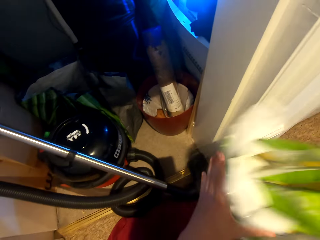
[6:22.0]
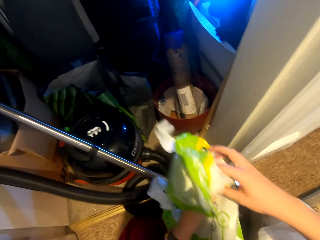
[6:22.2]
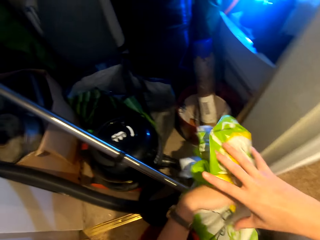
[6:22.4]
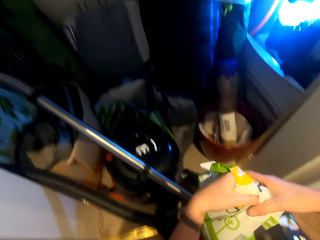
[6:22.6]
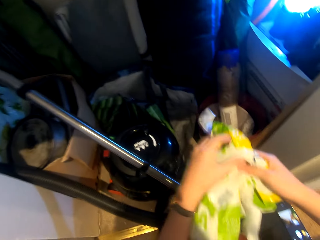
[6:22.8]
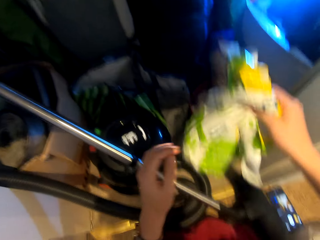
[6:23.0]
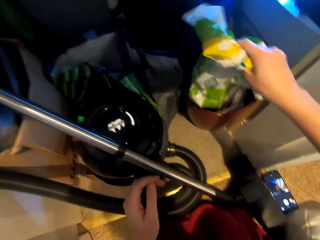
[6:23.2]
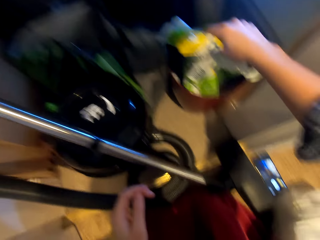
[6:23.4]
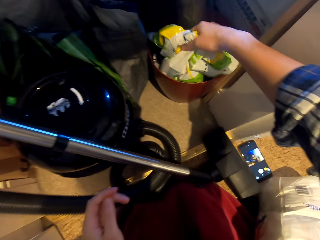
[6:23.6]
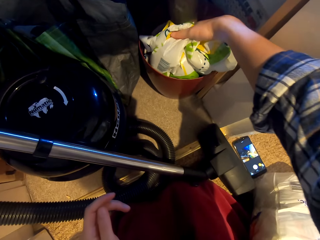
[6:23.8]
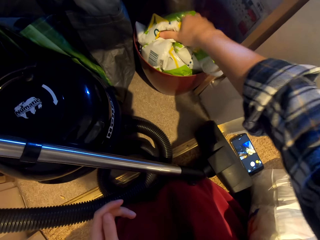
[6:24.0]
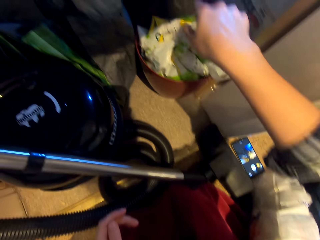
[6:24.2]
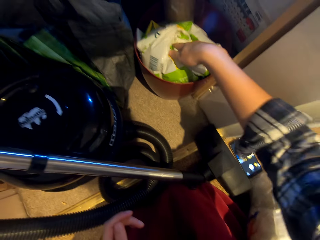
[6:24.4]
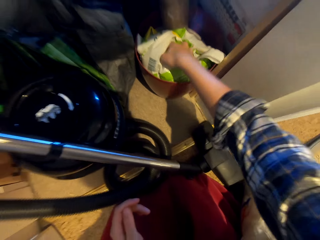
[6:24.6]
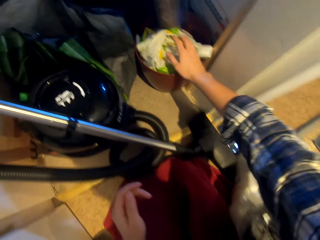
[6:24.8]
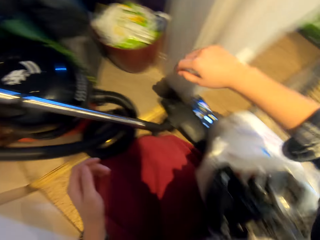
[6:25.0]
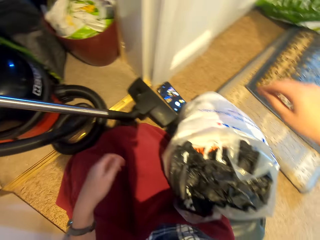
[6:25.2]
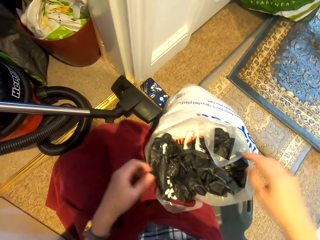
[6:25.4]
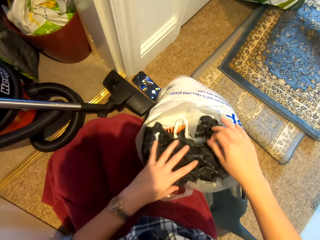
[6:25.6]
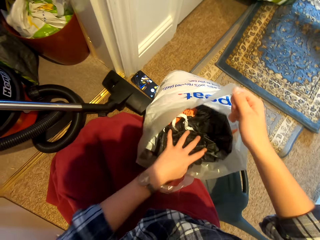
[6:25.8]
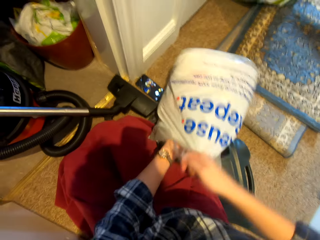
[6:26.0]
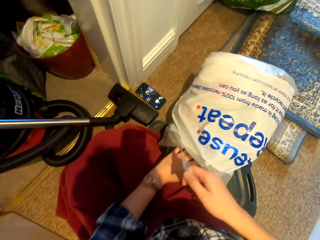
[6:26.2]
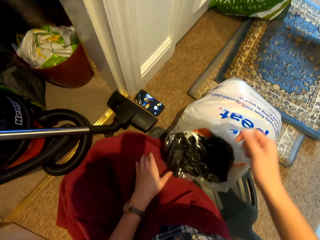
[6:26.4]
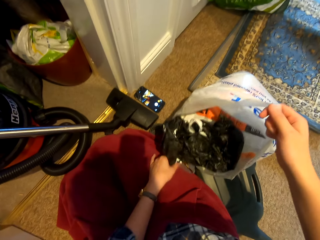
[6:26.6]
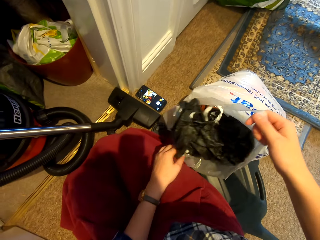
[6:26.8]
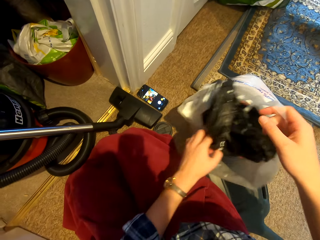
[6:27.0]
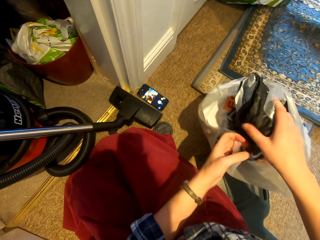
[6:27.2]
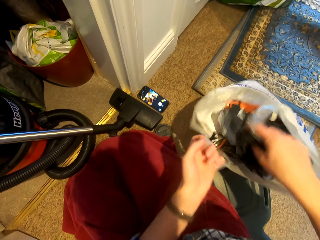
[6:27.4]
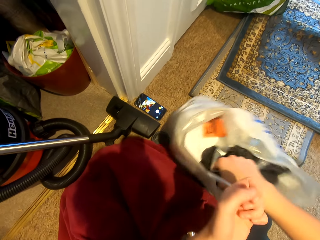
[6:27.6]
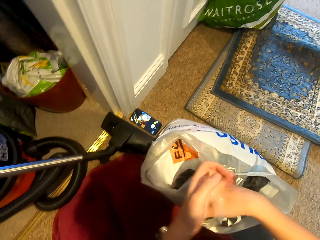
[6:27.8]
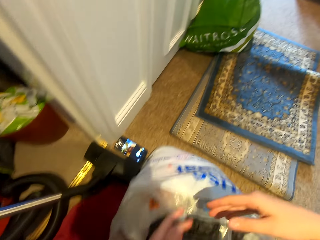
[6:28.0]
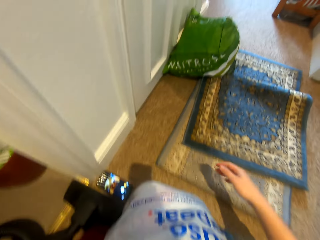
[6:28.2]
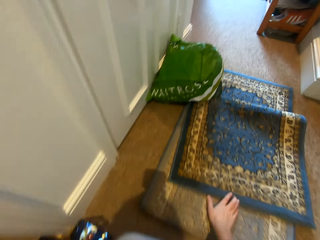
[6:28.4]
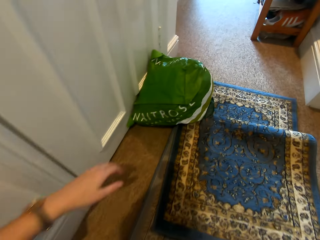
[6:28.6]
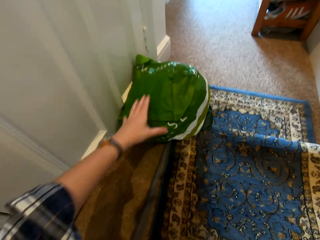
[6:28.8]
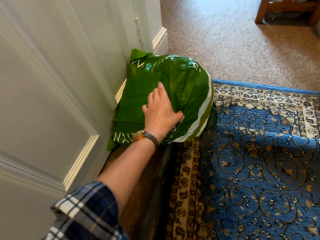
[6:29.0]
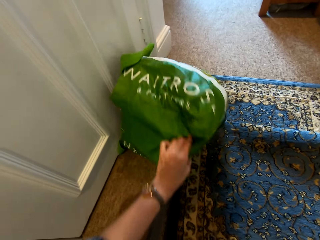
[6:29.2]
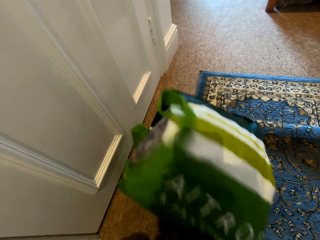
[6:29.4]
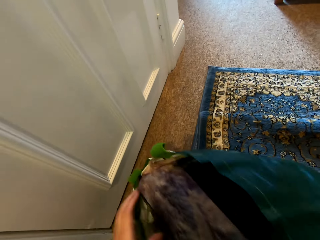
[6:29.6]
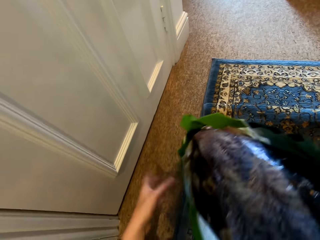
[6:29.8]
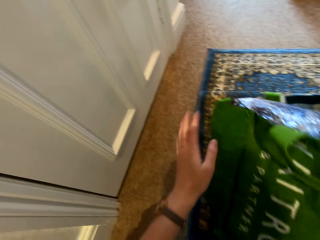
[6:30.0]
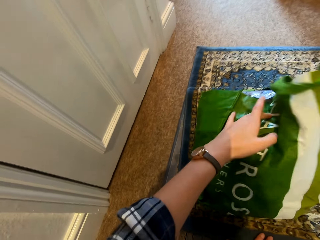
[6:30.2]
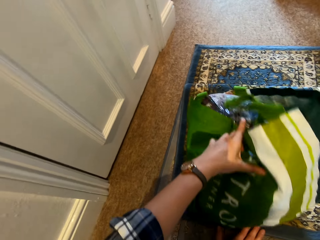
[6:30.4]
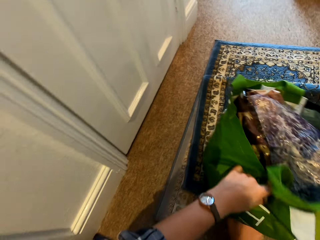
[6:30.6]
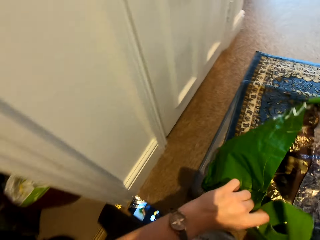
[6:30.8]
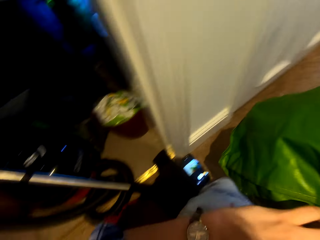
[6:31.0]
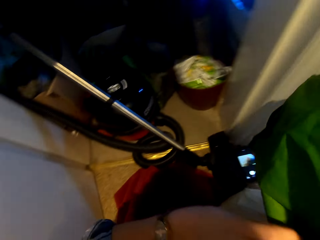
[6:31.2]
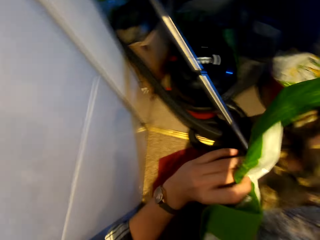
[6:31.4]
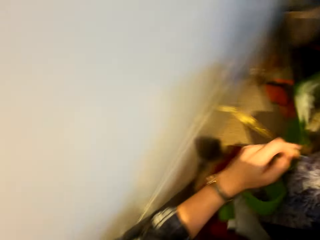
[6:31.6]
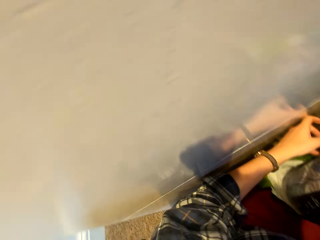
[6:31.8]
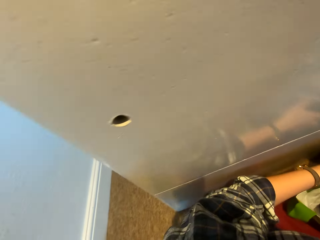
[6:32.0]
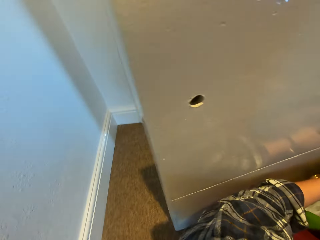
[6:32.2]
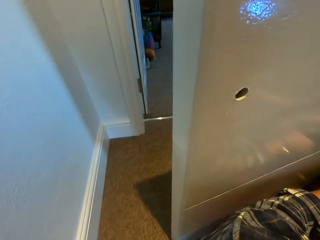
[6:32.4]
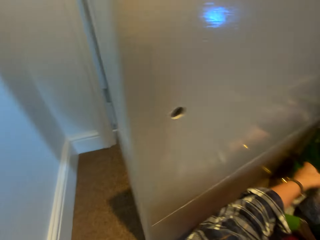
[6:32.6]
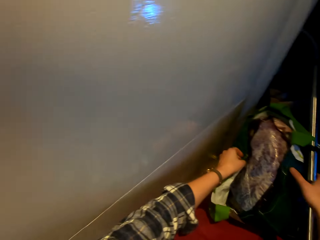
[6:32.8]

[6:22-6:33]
The camera wearer picks up a bag. They hold the bag with the other hand. They put the polythene in the bucket. They hold the plastic bag. They press the bag. They adjust the bag. They adjust the bags. They move a hand. They take the carrier bag from the floor.

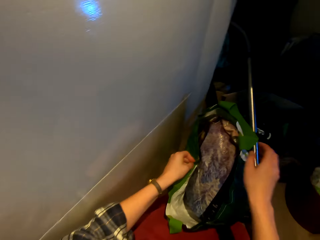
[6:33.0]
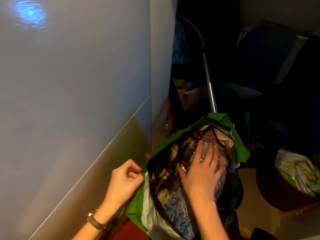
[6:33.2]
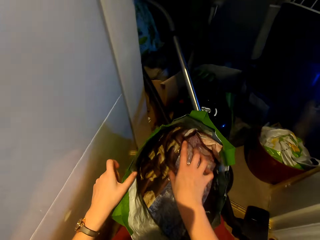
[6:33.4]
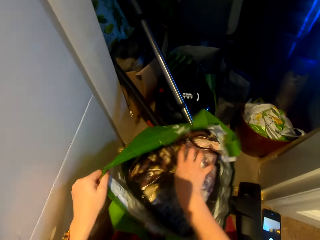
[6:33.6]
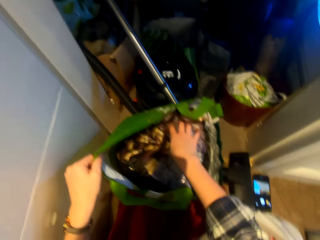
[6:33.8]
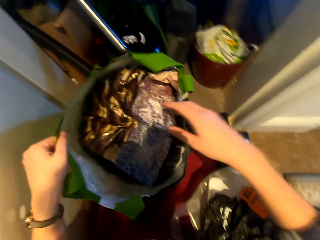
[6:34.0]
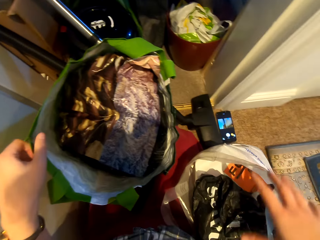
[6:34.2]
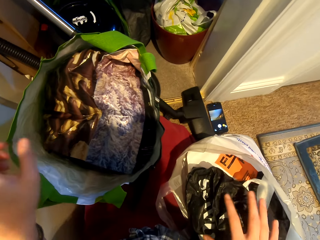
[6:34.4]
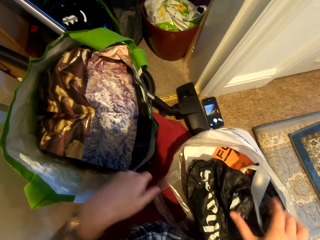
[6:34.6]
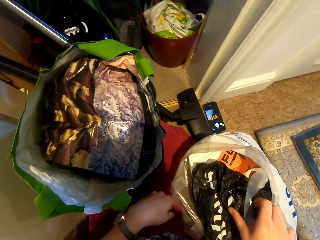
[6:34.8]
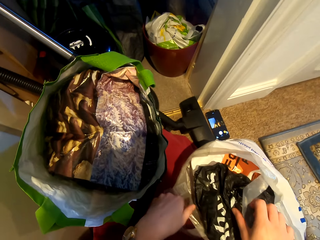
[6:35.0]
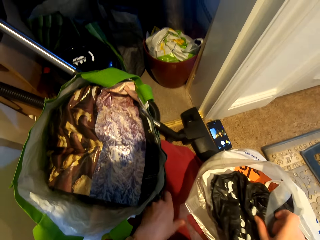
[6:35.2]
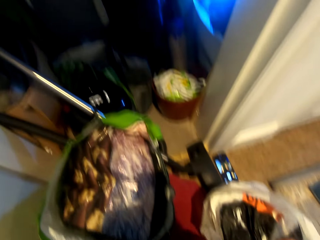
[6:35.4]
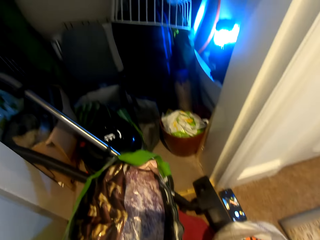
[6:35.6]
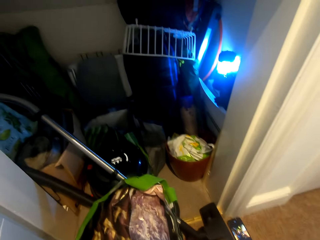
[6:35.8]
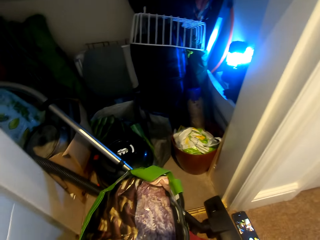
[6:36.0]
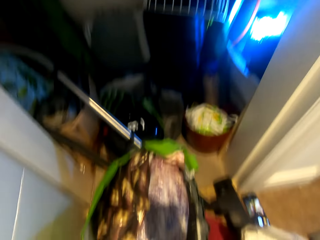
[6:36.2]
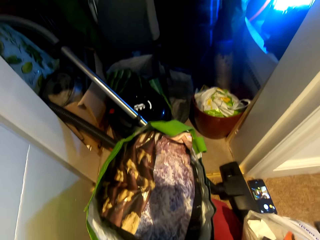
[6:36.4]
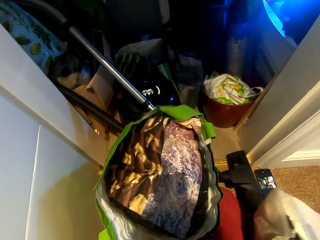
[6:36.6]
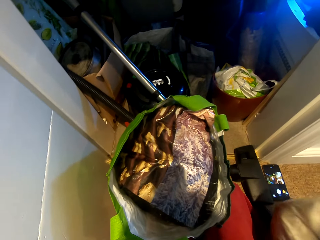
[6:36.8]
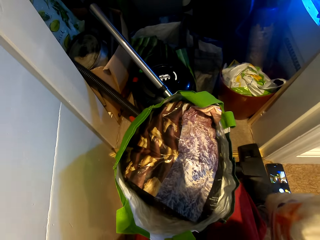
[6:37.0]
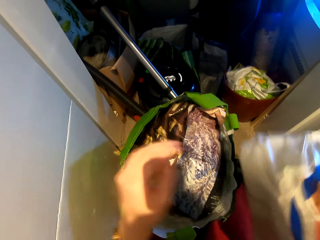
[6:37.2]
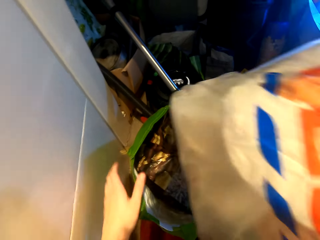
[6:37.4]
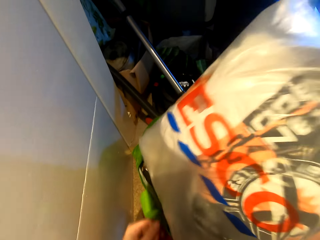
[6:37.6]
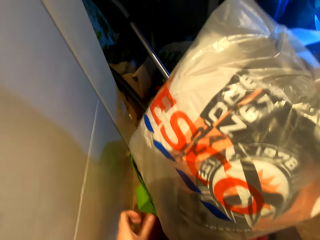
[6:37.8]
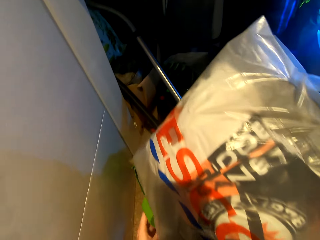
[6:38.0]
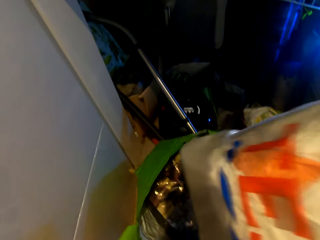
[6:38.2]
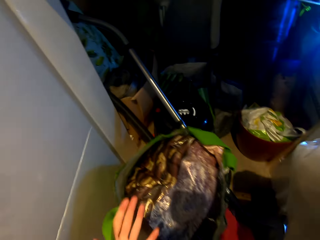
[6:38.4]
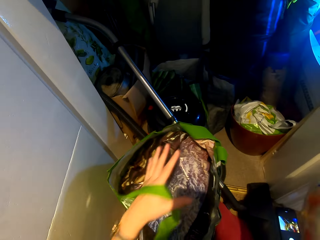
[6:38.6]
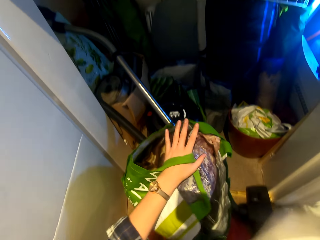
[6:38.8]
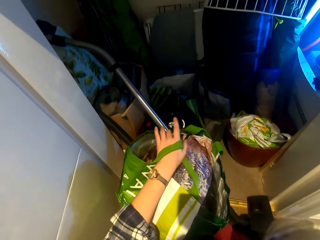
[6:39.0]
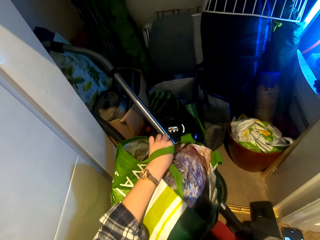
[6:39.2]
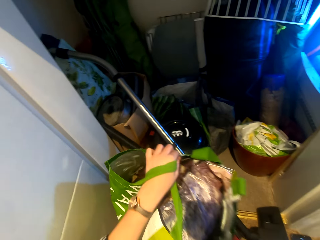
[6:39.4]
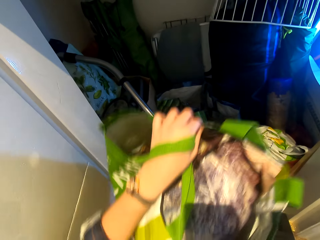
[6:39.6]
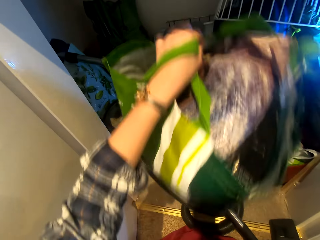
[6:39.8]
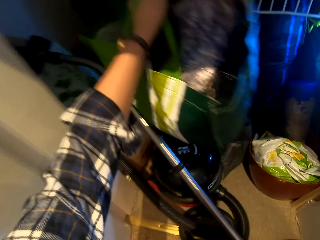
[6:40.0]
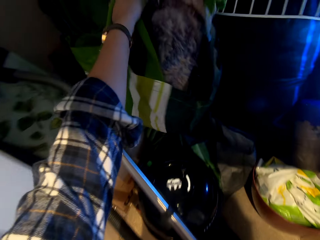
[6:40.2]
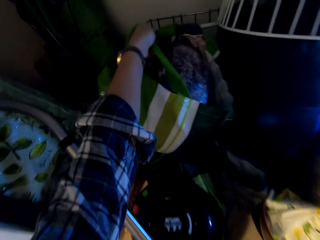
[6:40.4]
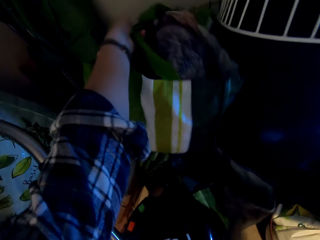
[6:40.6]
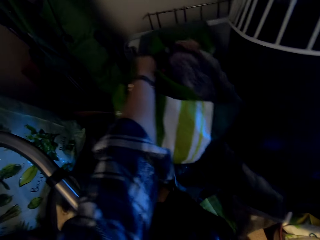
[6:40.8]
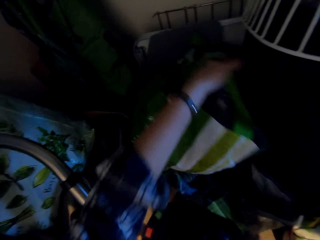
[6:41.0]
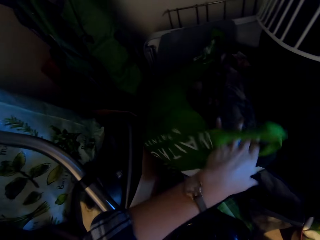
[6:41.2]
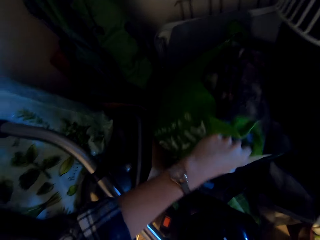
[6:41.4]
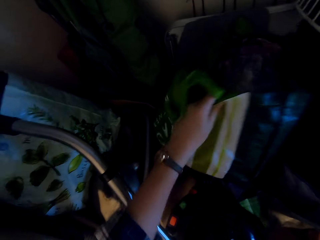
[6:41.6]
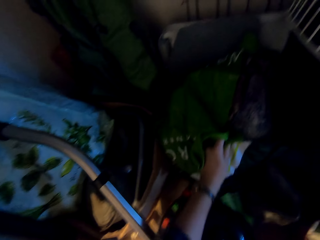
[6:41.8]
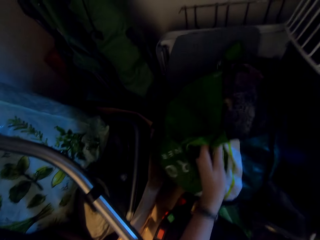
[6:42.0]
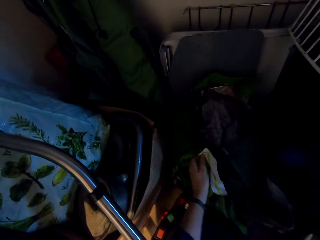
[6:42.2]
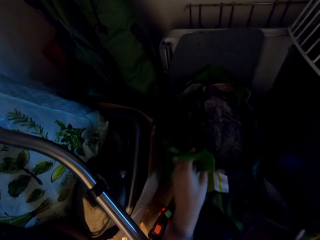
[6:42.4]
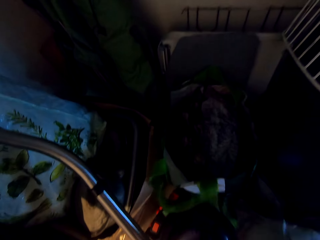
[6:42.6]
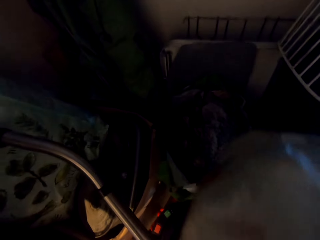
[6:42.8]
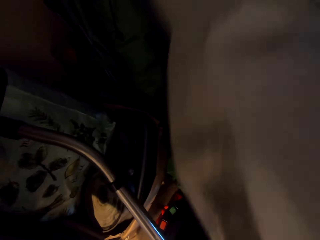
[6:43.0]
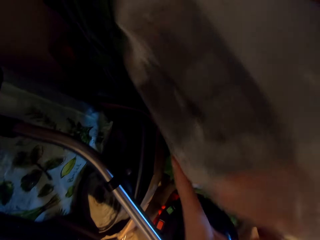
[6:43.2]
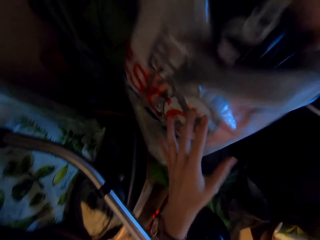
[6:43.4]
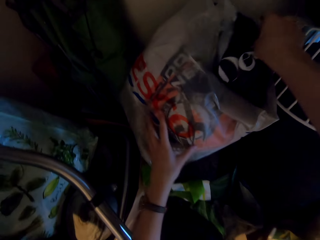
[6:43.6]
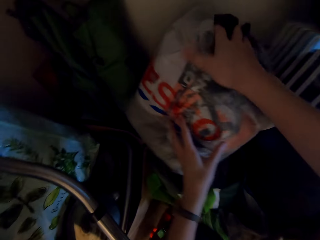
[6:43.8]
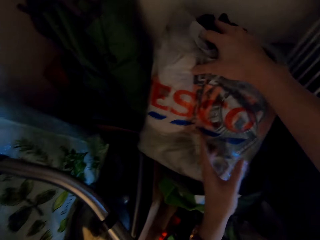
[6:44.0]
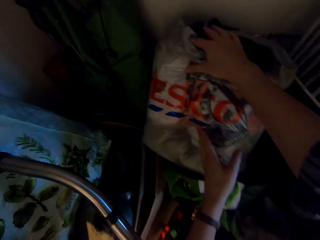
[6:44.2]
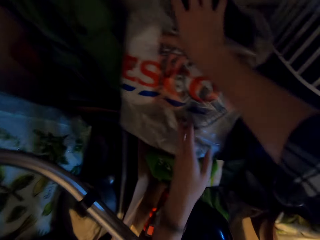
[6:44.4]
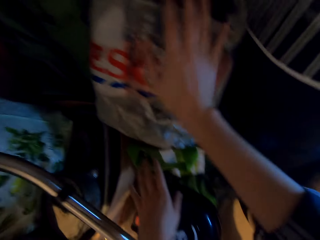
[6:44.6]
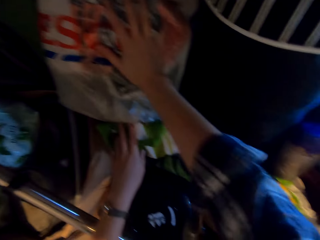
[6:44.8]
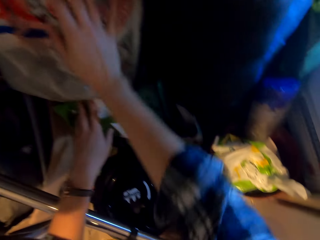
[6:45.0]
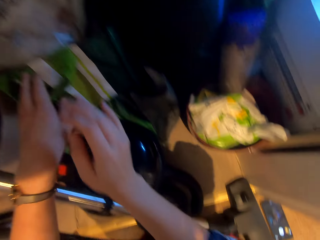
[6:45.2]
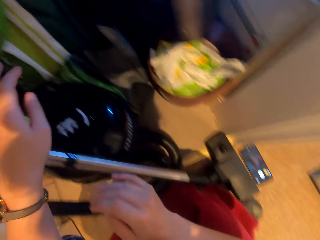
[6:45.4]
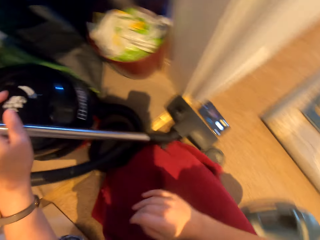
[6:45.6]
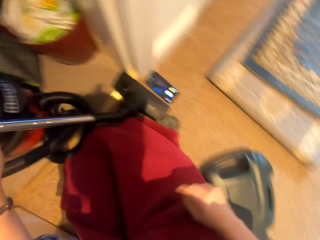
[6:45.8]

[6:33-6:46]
The camera wearer presses a bag. They carry the bags. They put the bag in the carrier bag. They move the bag away from the carrier bag. They hold the carrier bag. They put the carrier bag on the floor. They adjust the carrier bag. They lift the plastic bag. They put the polythene on top of the bag.
